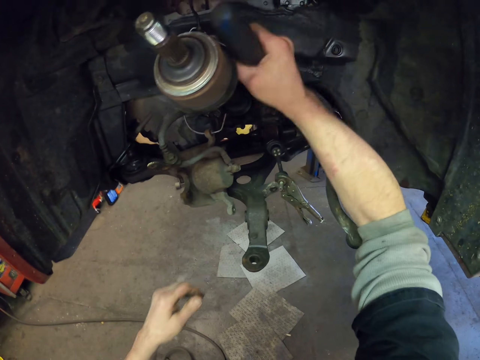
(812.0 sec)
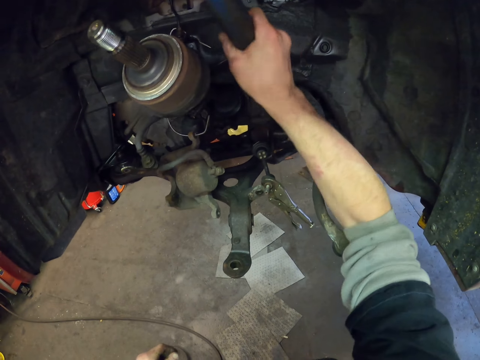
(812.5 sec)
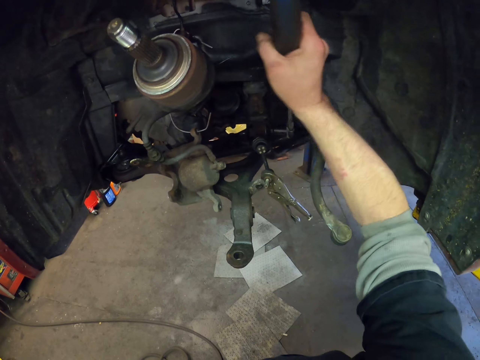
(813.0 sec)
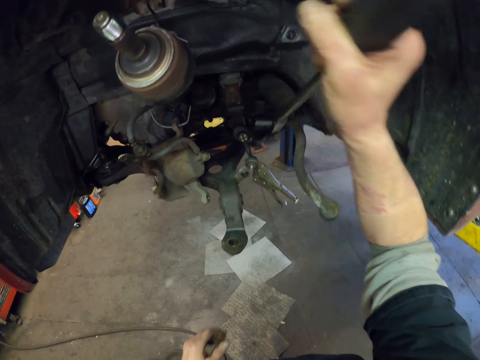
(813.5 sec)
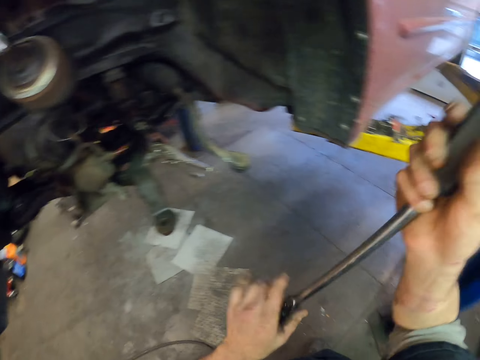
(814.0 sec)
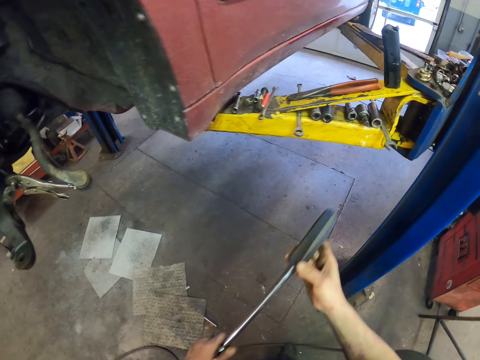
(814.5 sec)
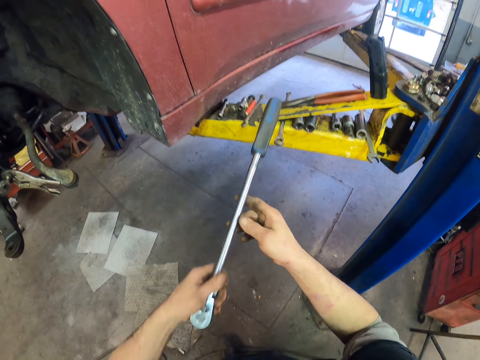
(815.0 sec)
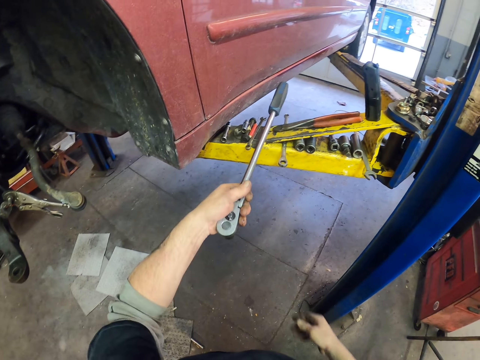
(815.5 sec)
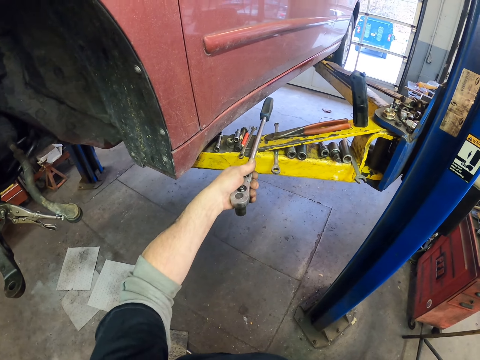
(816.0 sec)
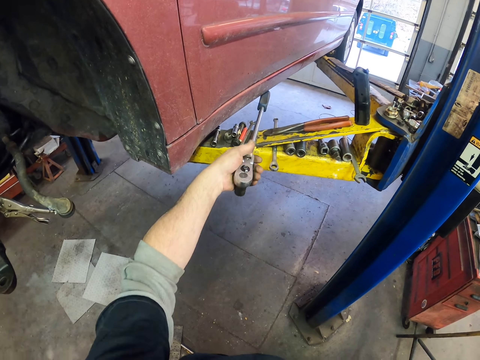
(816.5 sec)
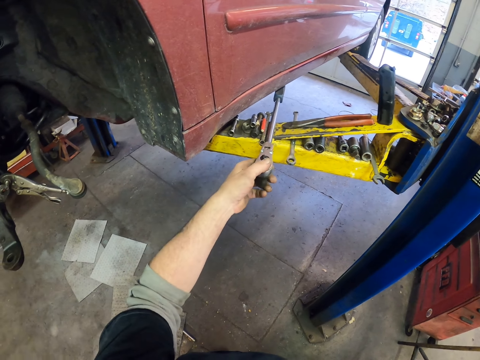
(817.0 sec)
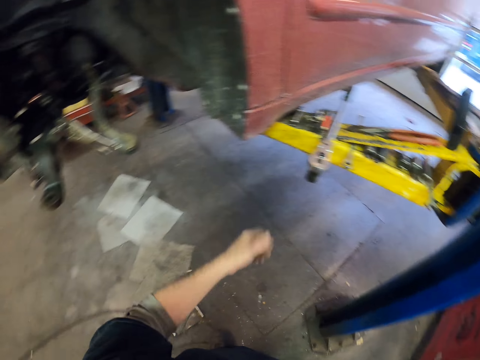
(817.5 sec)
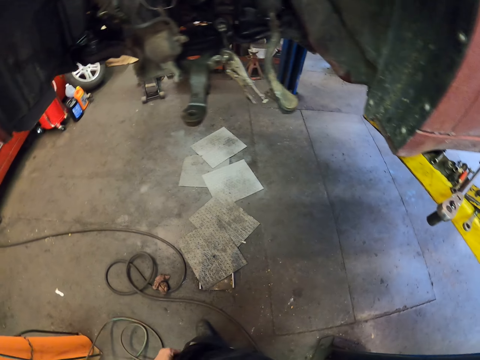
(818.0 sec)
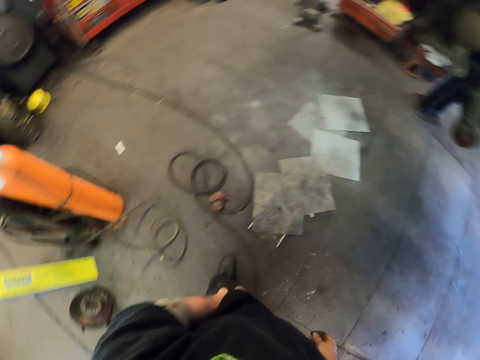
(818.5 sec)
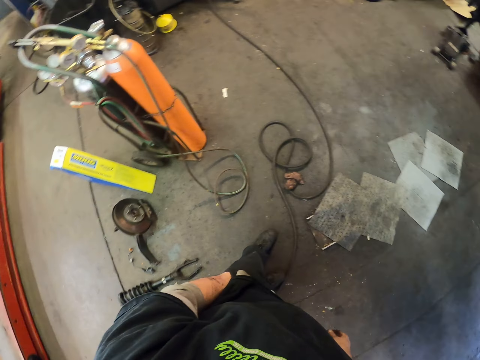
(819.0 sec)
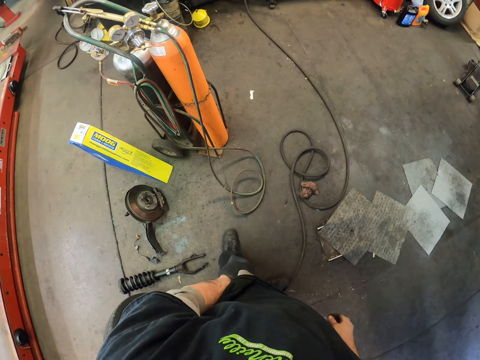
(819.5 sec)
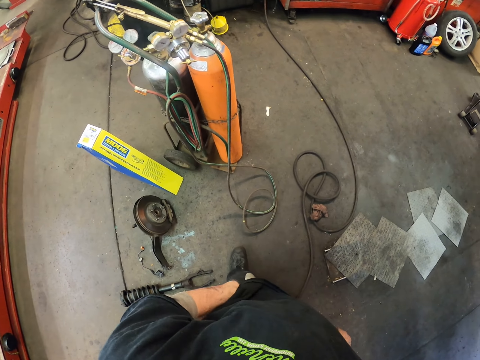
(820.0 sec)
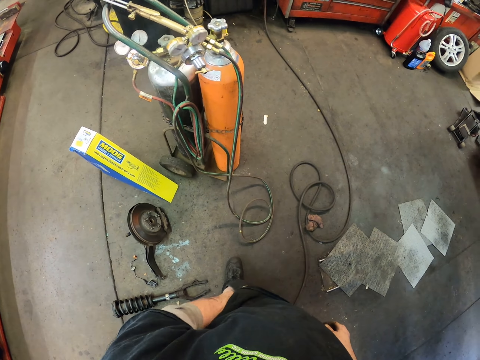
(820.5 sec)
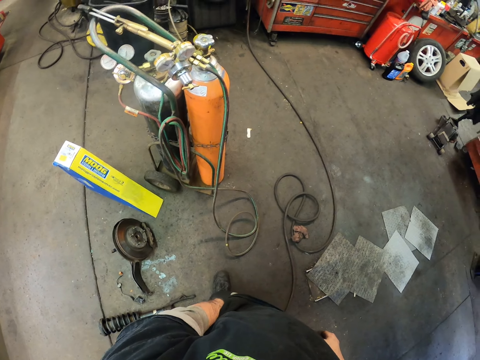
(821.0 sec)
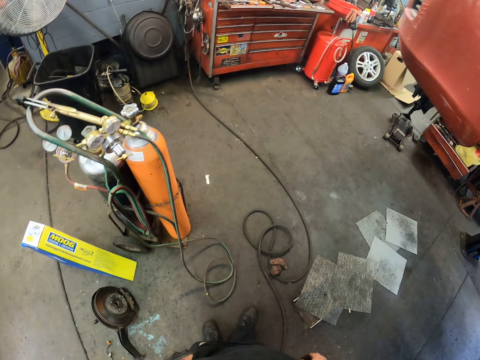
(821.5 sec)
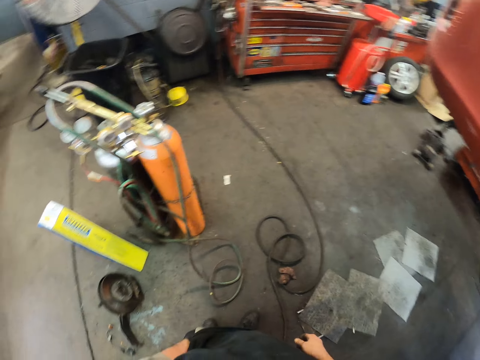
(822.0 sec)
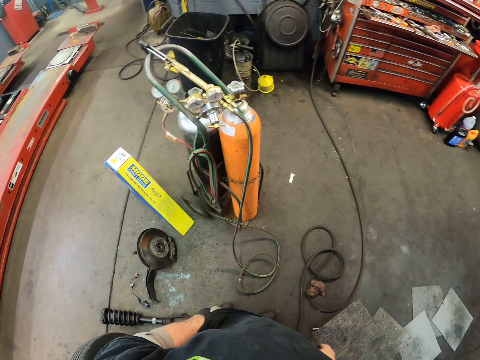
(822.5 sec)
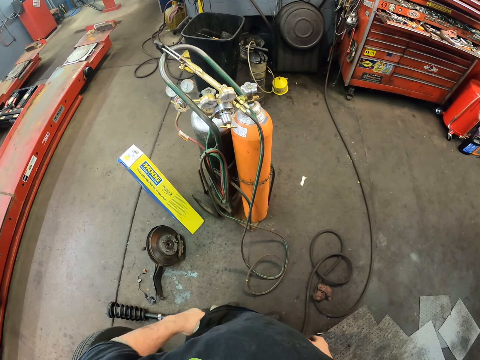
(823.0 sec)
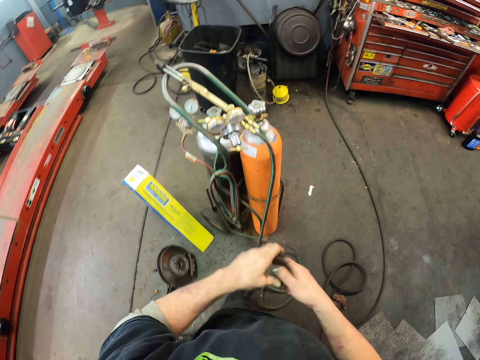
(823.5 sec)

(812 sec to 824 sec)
The camera wearer puts the spanner back. They pick something from the pocket. They look around.

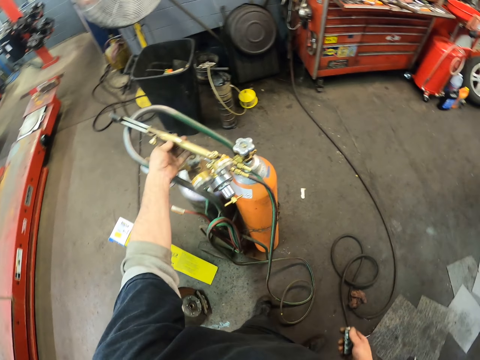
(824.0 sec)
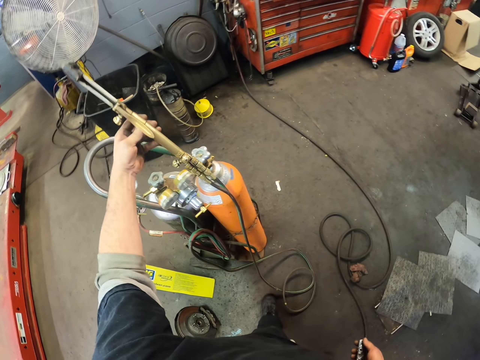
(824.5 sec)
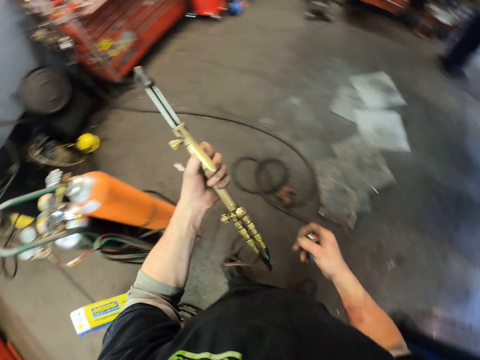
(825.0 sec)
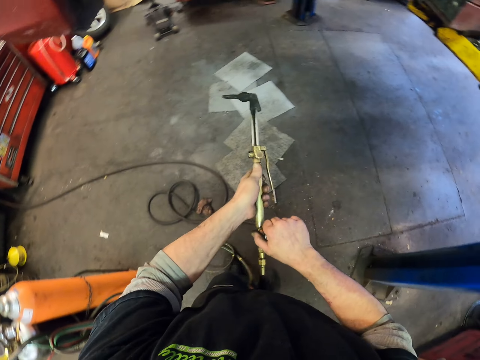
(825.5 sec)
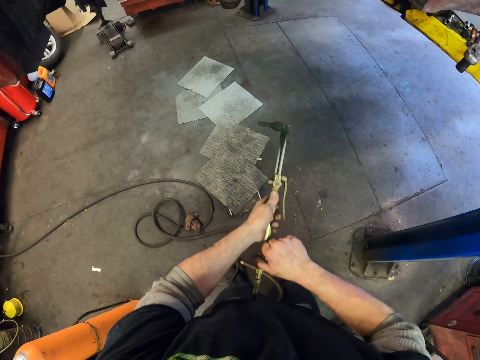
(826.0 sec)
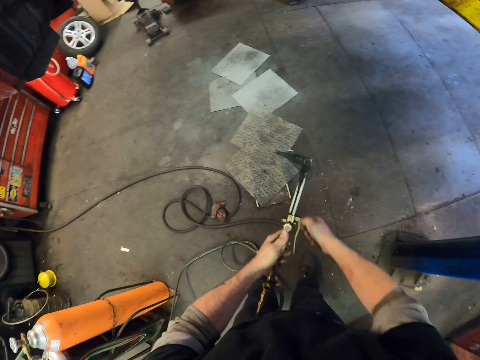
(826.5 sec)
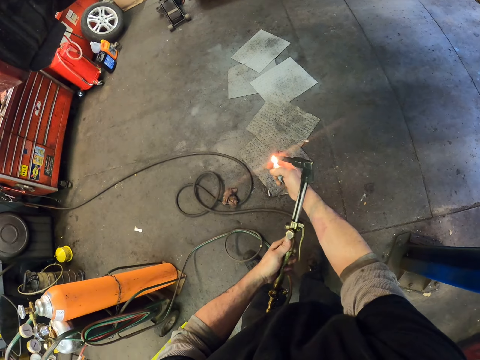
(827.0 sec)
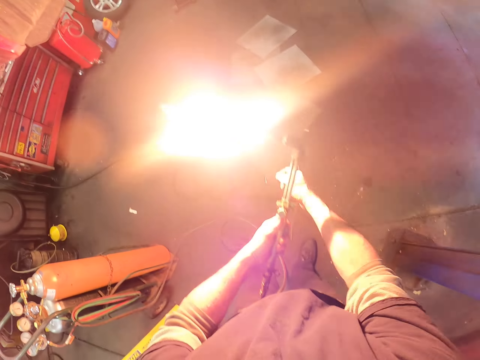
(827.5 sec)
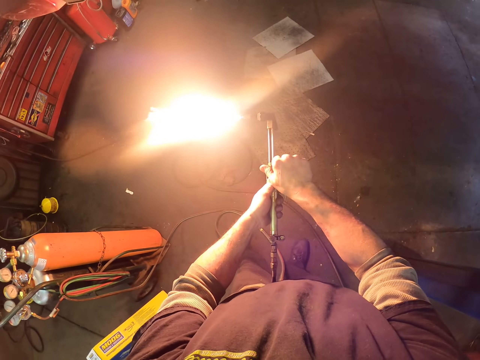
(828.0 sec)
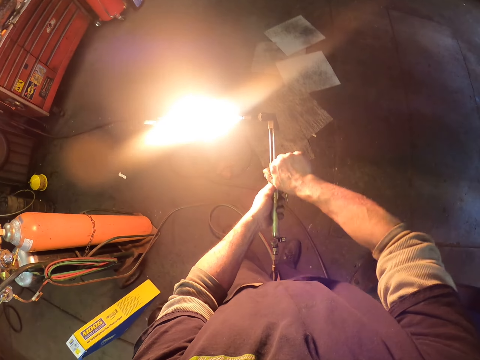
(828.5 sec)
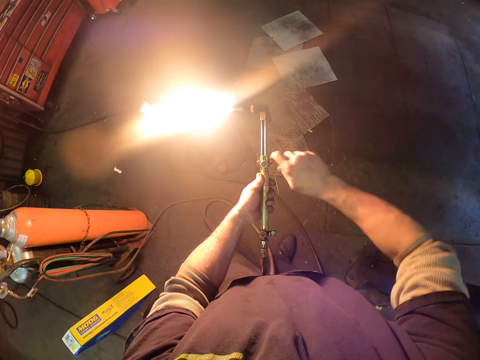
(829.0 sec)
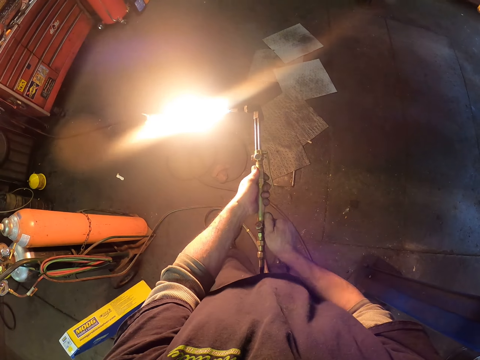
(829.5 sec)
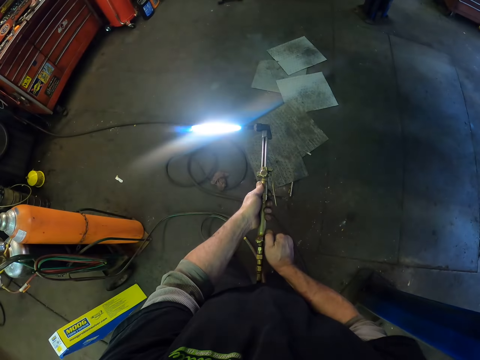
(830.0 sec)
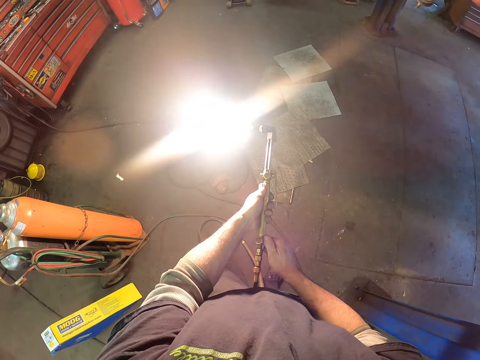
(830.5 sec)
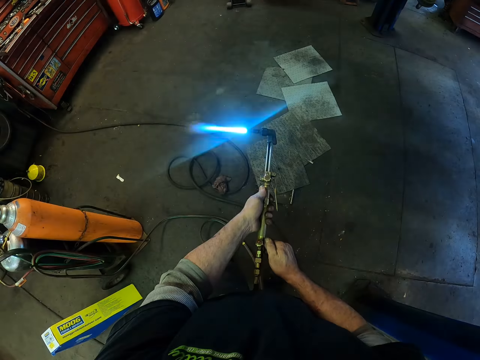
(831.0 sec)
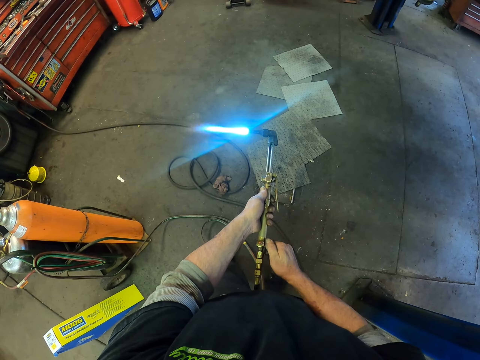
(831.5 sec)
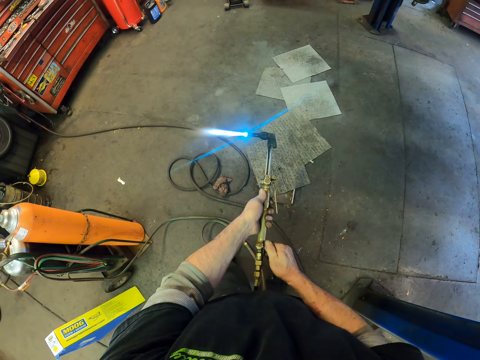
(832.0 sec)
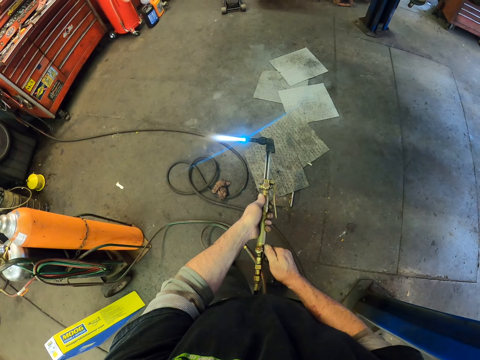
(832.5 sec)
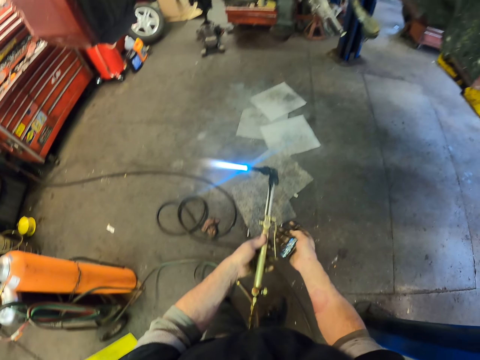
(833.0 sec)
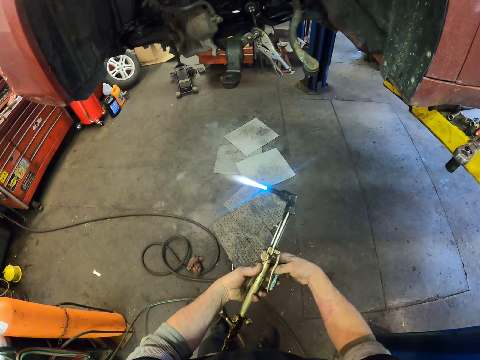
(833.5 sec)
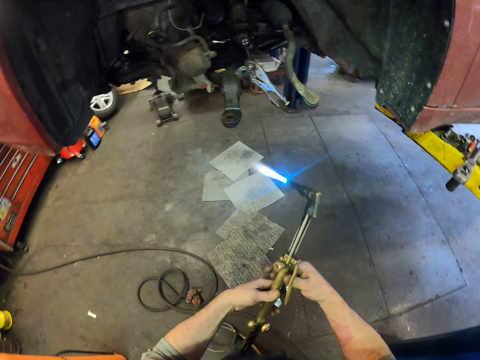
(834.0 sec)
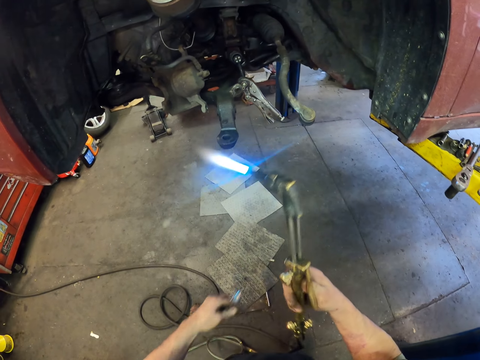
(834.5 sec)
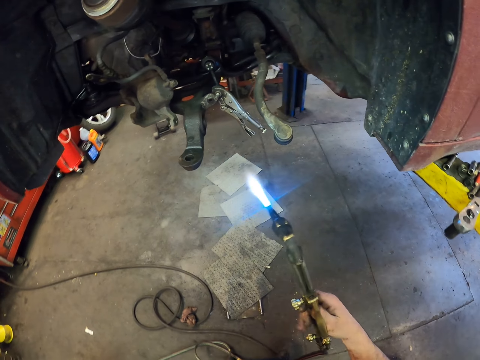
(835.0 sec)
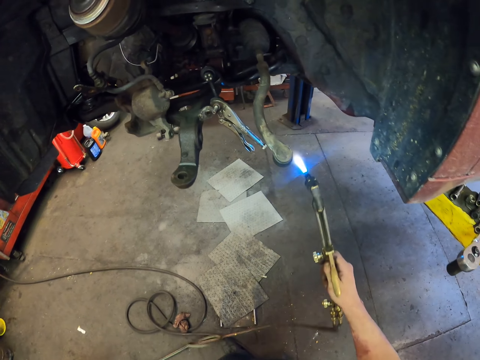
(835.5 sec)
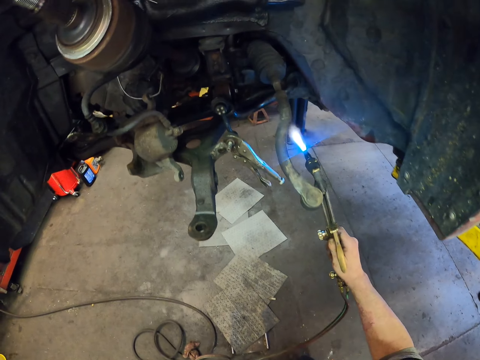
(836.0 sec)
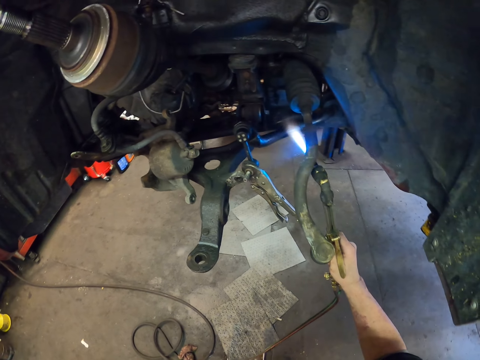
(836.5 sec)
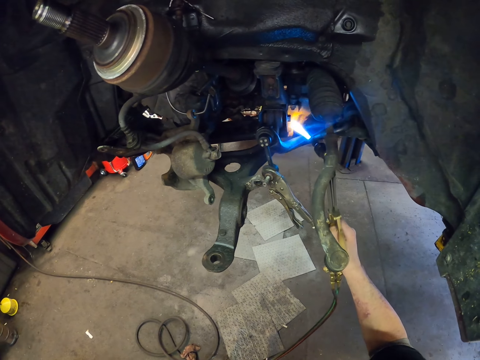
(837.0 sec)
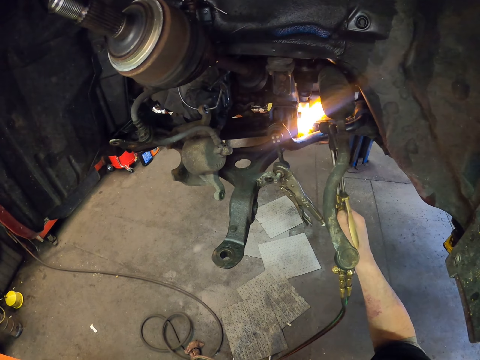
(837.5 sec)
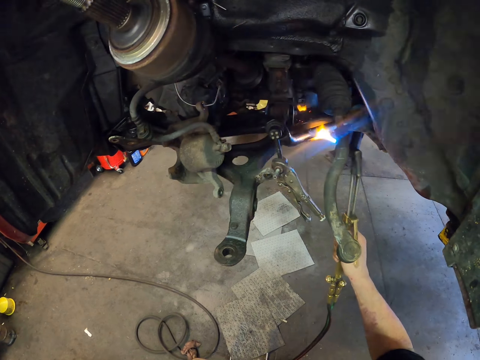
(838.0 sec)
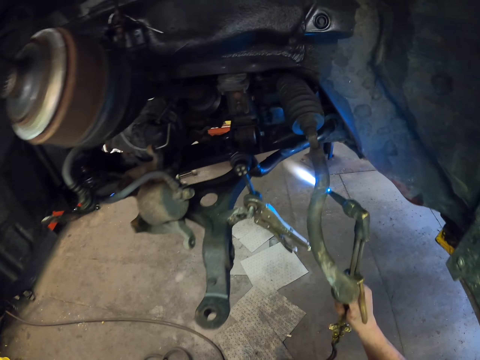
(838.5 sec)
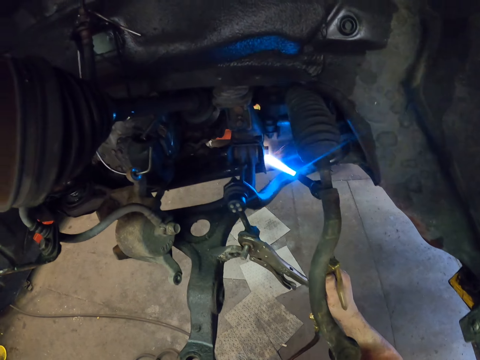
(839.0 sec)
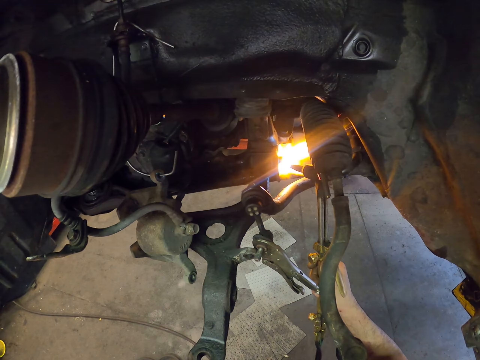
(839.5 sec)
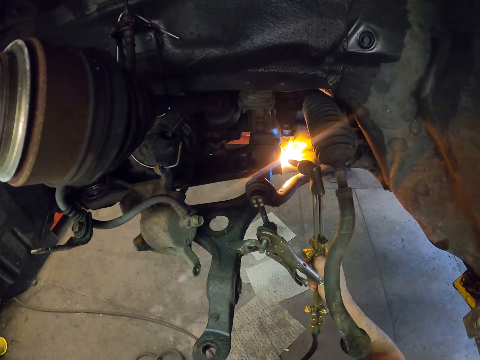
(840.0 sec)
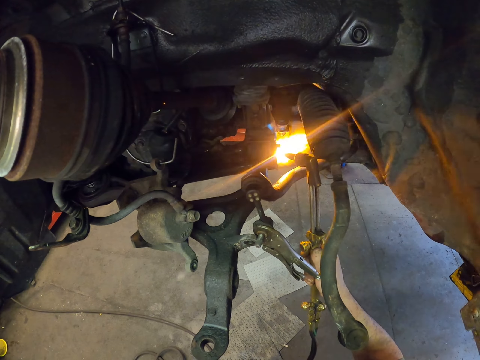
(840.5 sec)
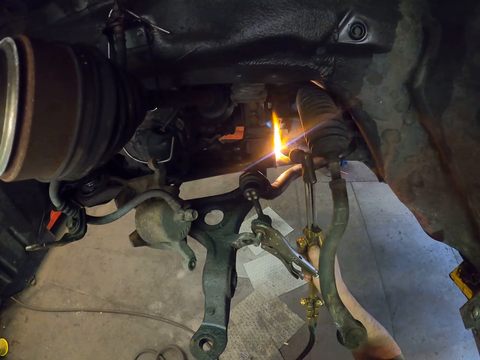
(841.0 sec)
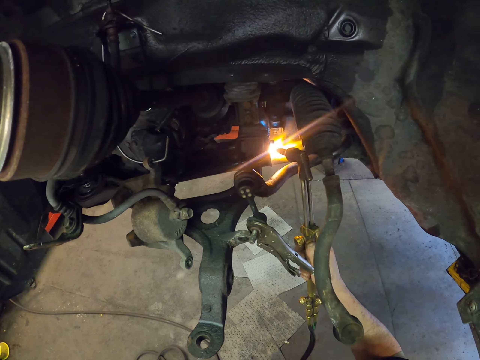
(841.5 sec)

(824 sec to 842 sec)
The camera wearer takes a welding pipe or wire. They light the fire gun. They reduce the fire. They burn the wires at the vehicle tire.
